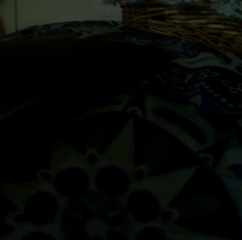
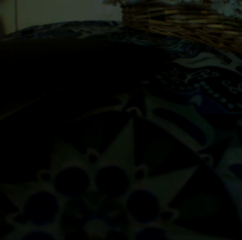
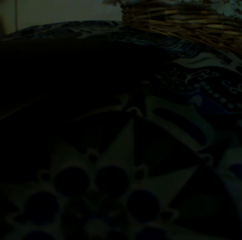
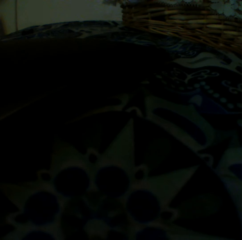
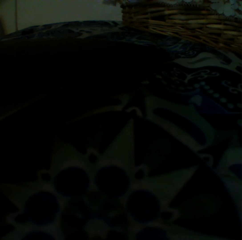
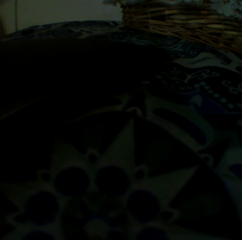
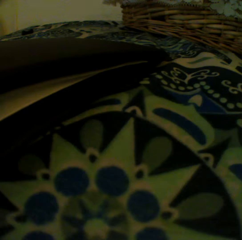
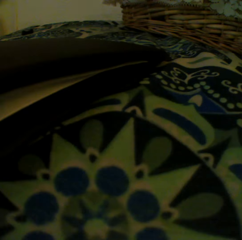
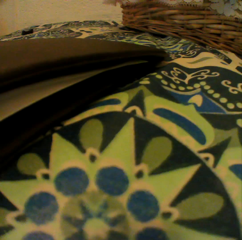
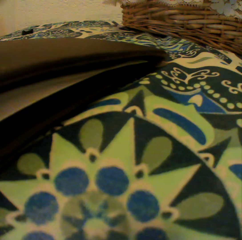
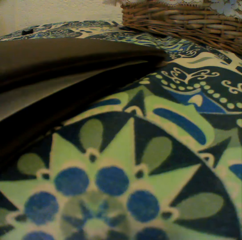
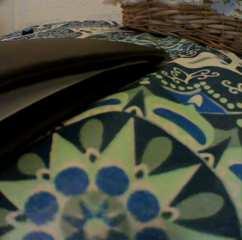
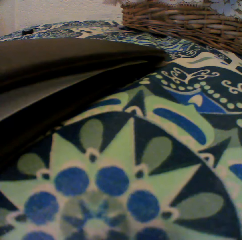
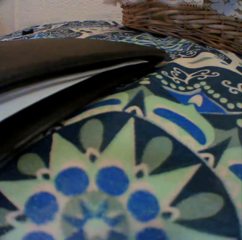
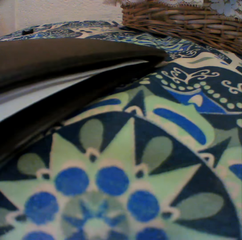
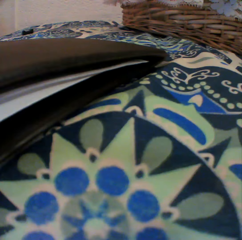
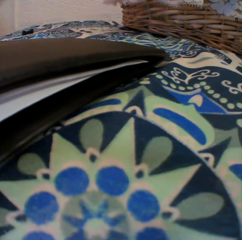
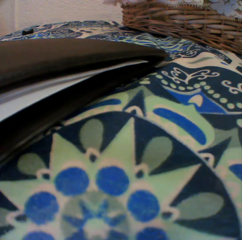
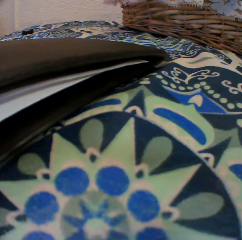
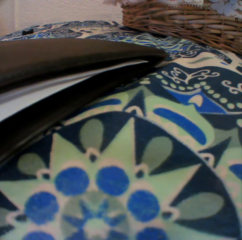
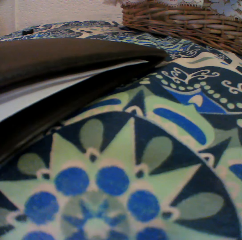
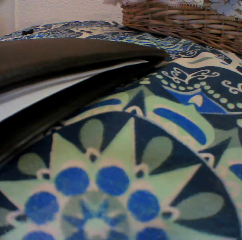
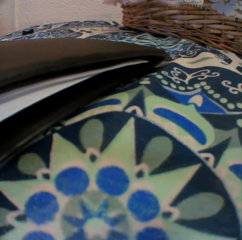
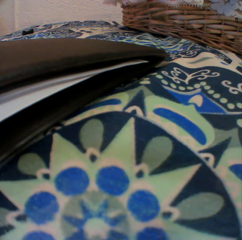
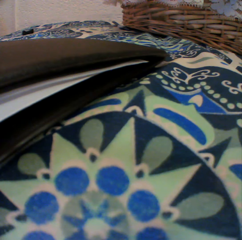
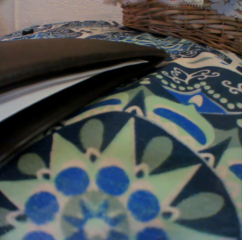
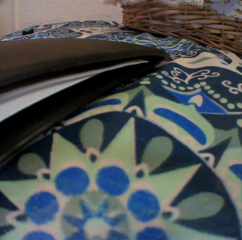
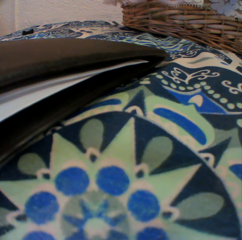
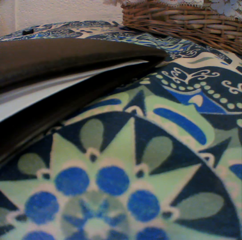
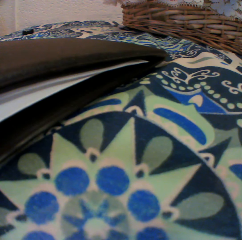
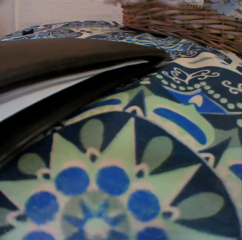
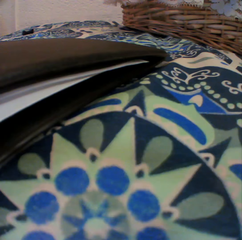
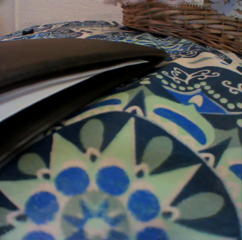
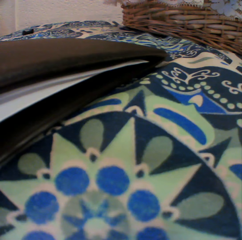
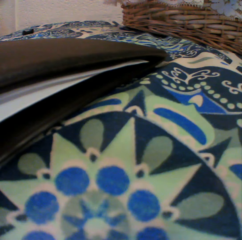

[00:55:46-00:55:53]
The camera wearer lights up the bulb.

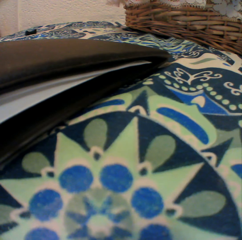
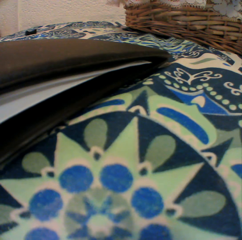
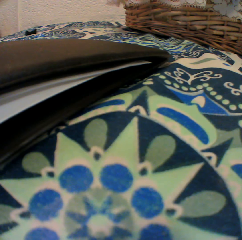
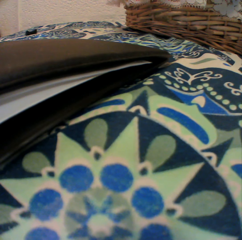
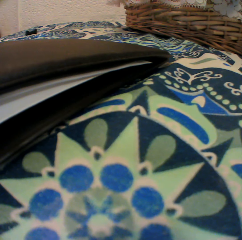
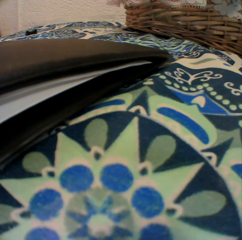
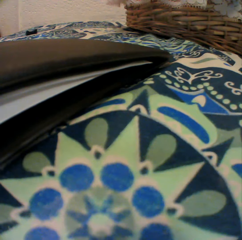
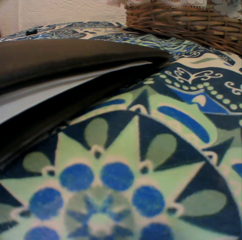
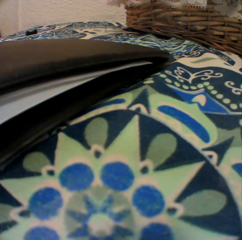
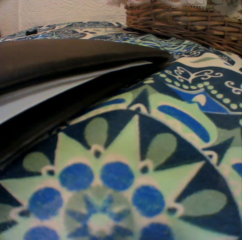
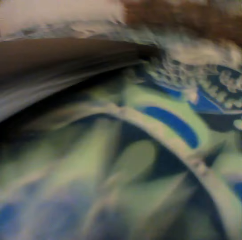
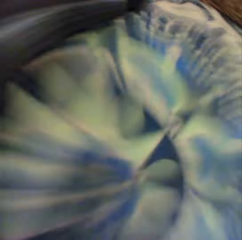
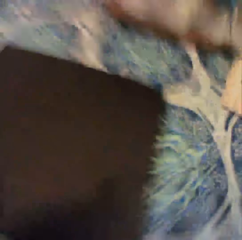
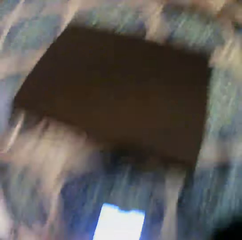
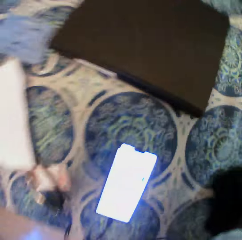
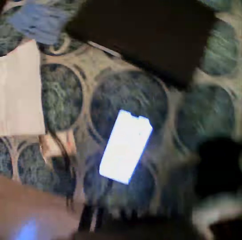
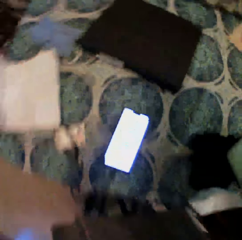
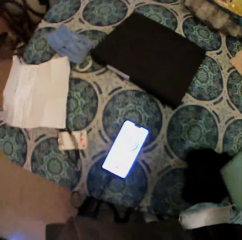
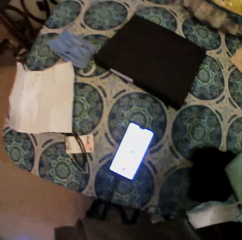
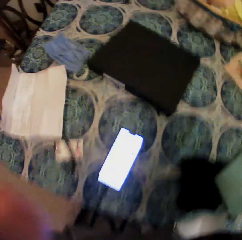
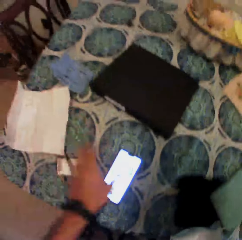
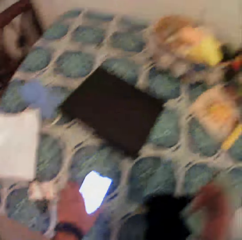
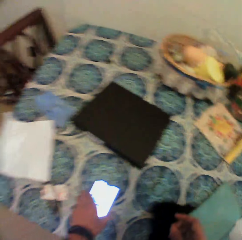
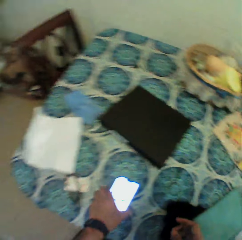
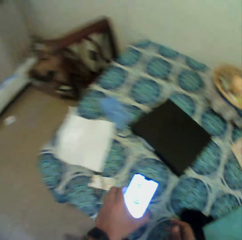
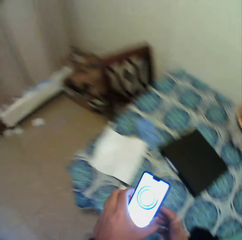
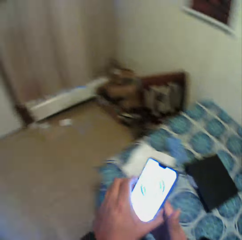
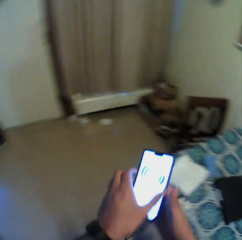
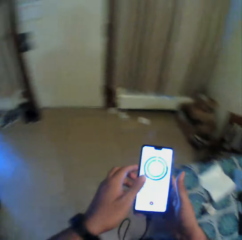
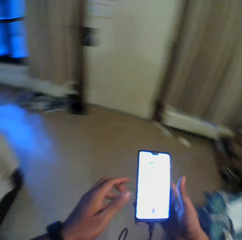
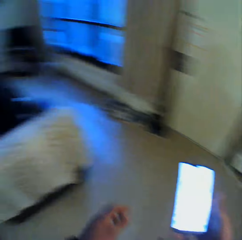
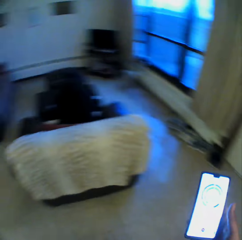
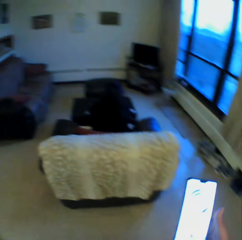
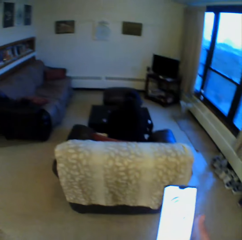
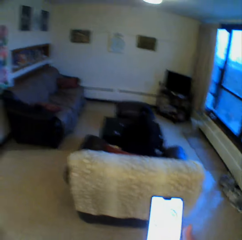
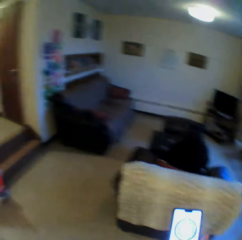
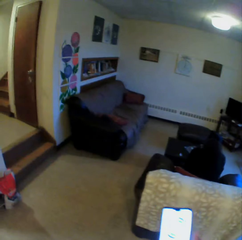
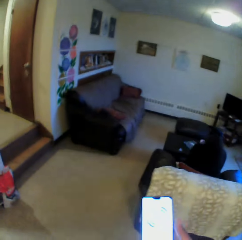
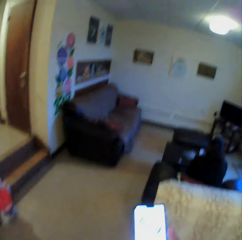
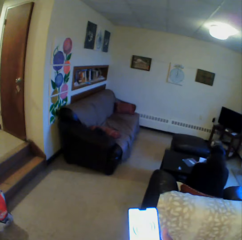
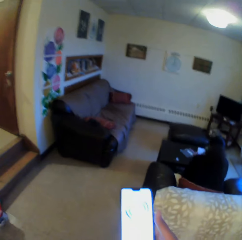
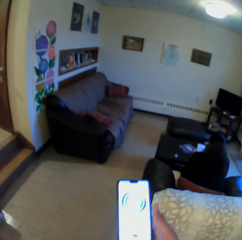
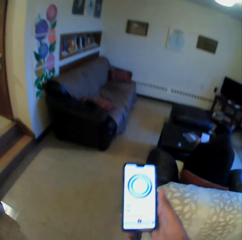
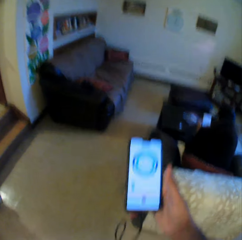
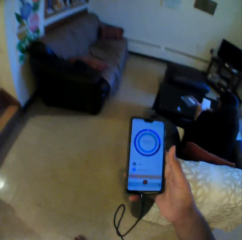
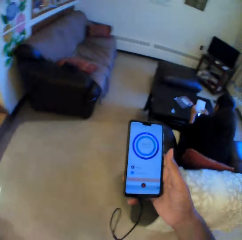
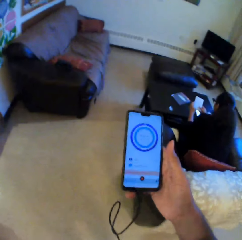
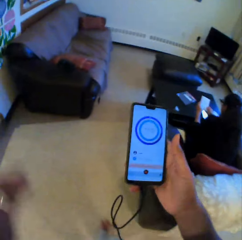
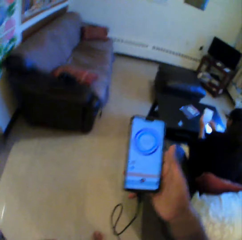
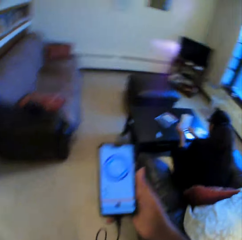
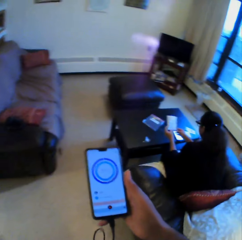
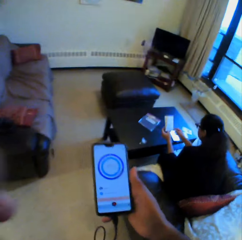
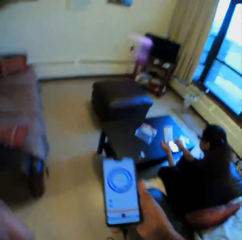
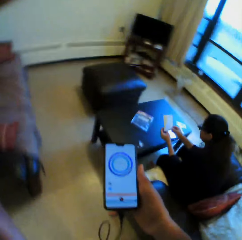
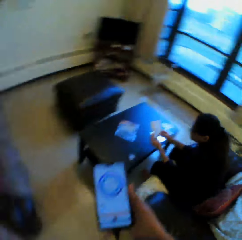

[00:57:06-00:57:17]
The camera wearer picks up the camera from the table with both hands. He places the camera on his head with both hands. He picks up the phone from the table with his left hand. He passes the phone from his left hand to his right hand. A woman holds a piece of paper in both hands. The camera wearer adjusts the camera on his head with his left hand.

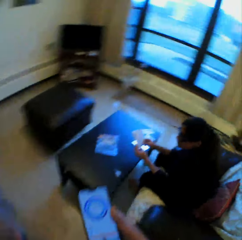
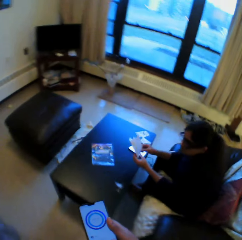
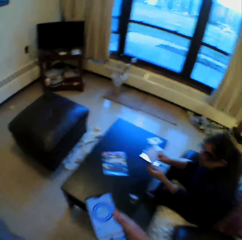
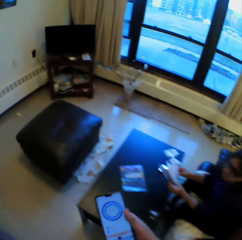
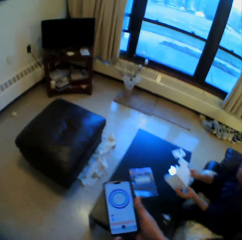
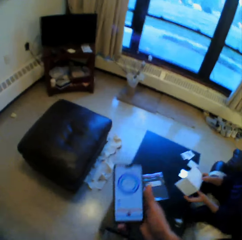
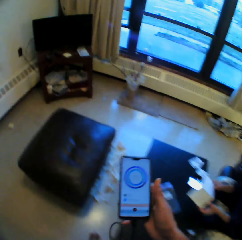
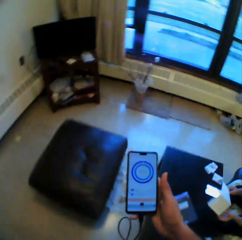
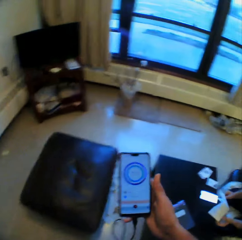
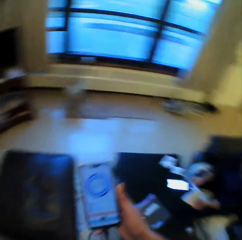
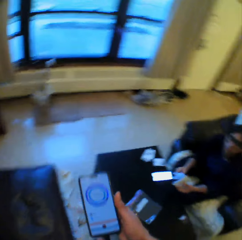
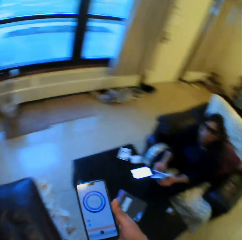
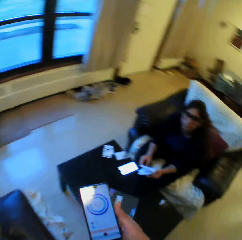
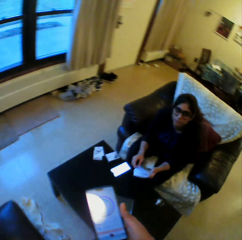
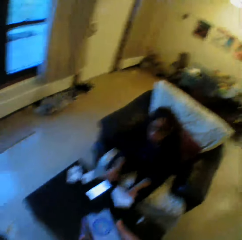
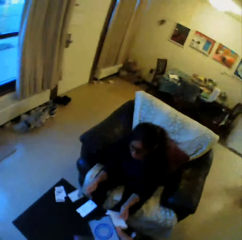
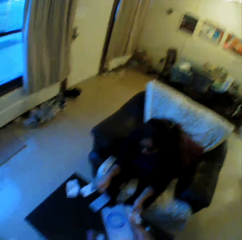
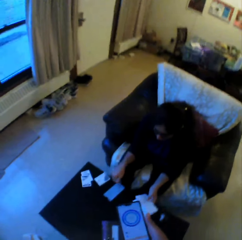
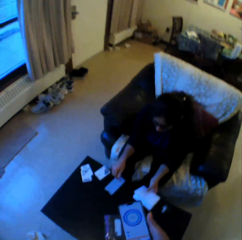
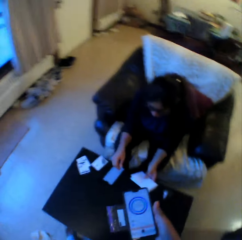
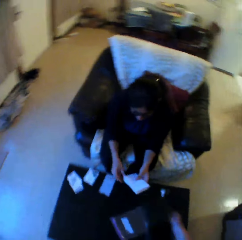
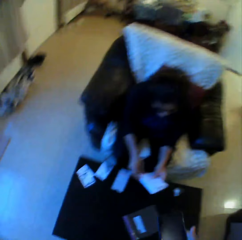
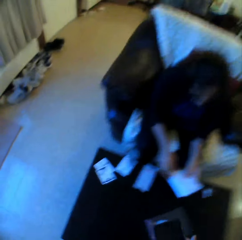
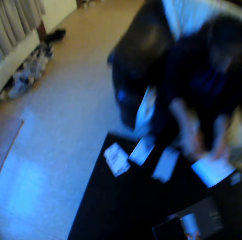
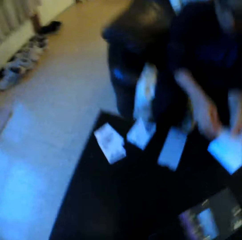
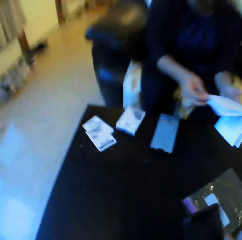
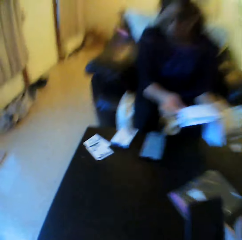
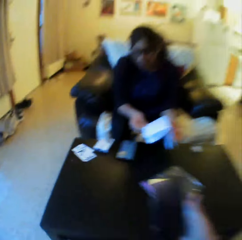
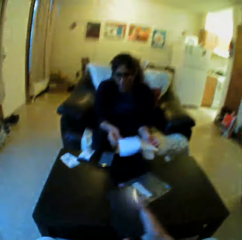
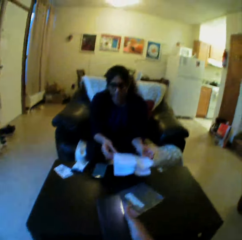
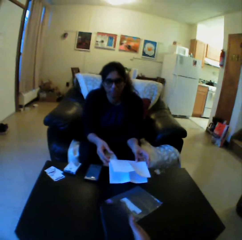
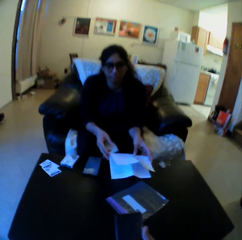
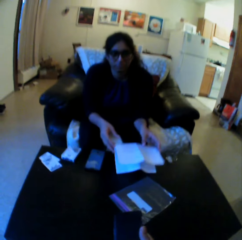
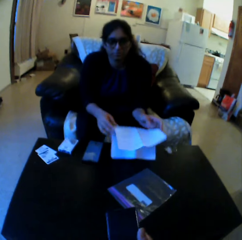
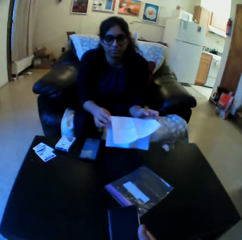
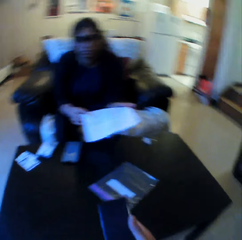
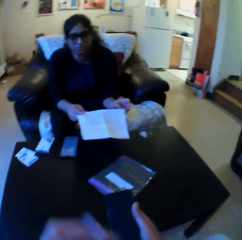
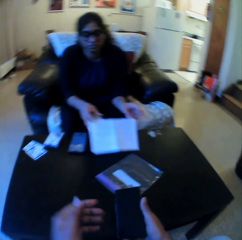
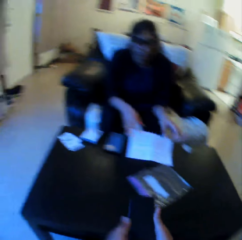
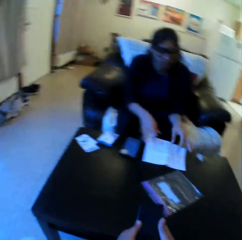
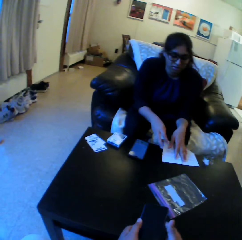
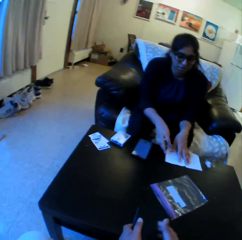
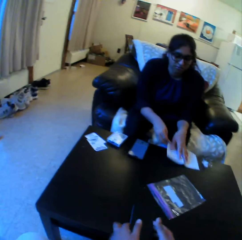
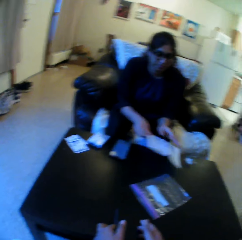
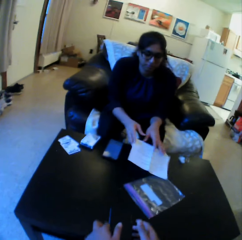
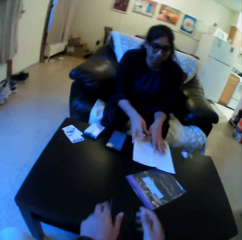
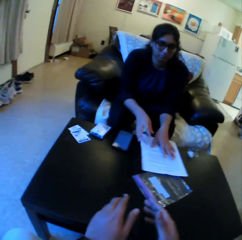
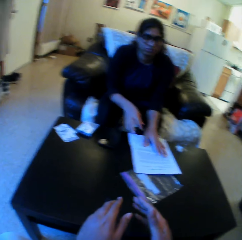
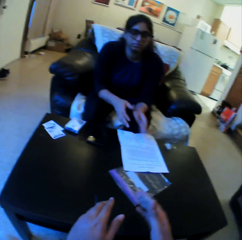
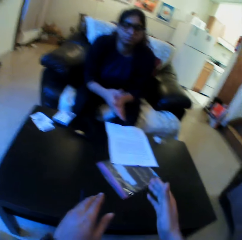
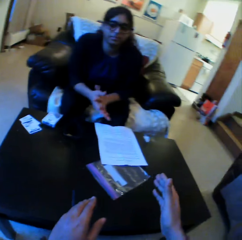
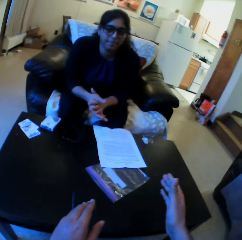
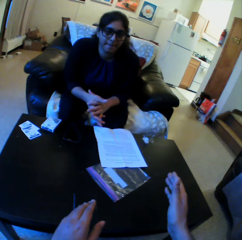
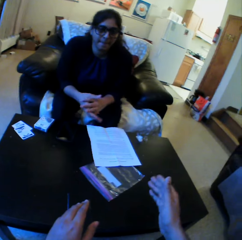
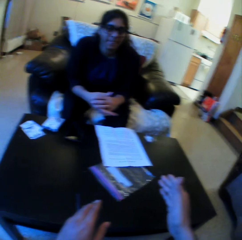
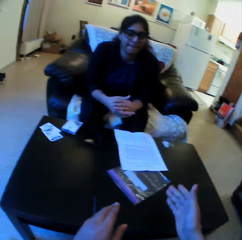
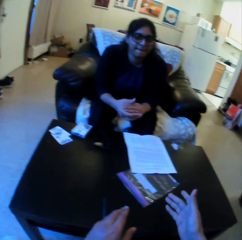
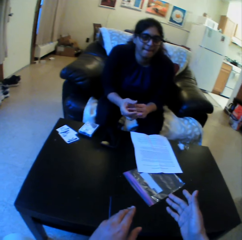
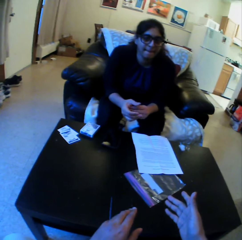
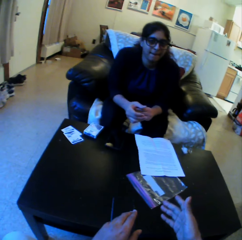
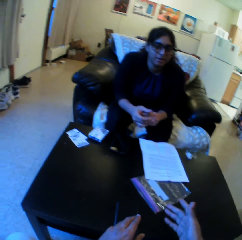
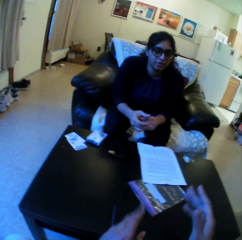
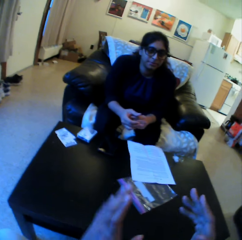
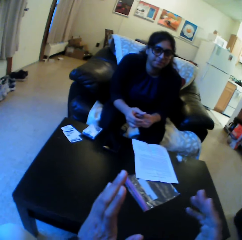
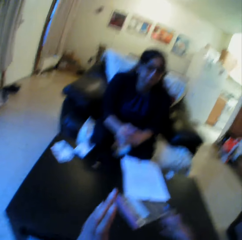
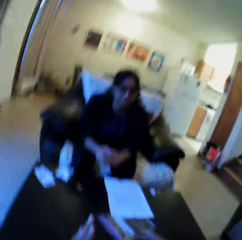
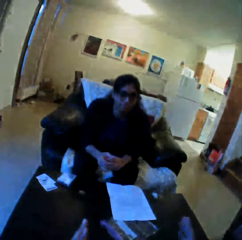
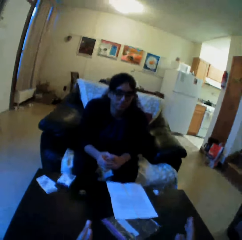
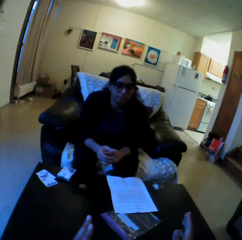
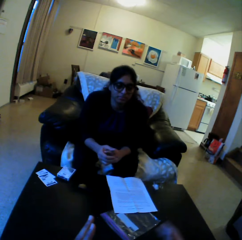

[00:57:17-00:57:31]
The camera wearer walks in the room. A woman unfolds a piece of paper with both hands. She folds the piece of paper with both hands. She releases her right hand from the piece of paper in her left hand. She touches the phone on the table with her right hand. She holds the piece of paper with both hands. She unfolds the piece of paper with both hands. She drops the piece of paper on the table with both hands. The camera wearer drops the phone on the table with both hands.
